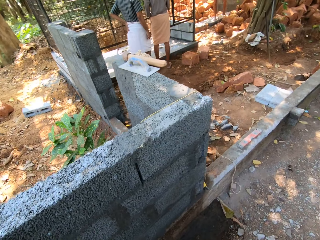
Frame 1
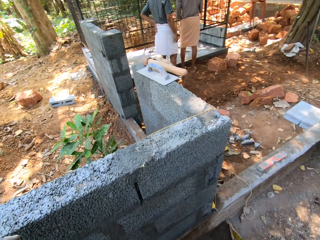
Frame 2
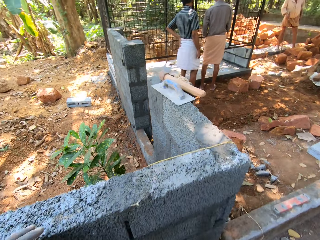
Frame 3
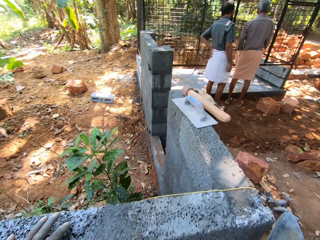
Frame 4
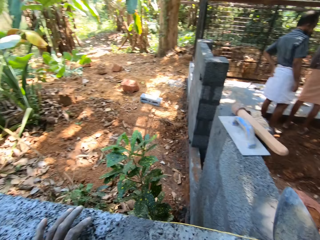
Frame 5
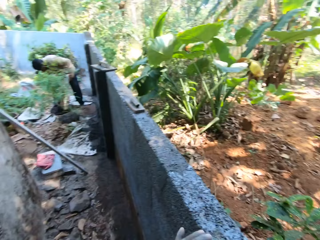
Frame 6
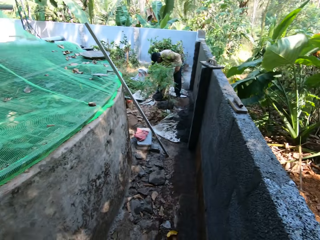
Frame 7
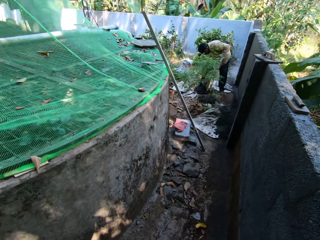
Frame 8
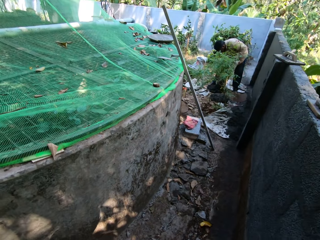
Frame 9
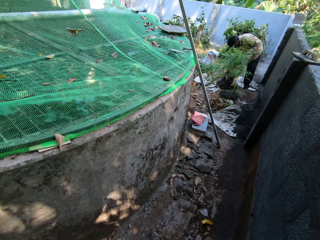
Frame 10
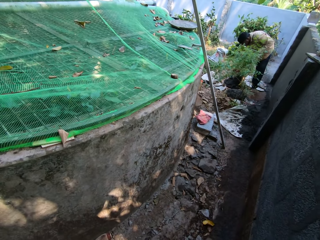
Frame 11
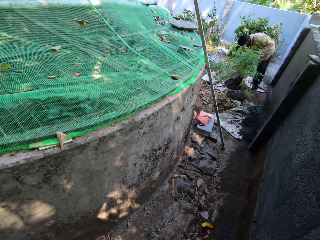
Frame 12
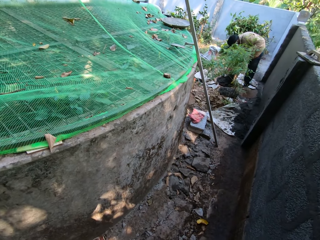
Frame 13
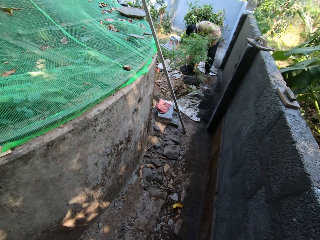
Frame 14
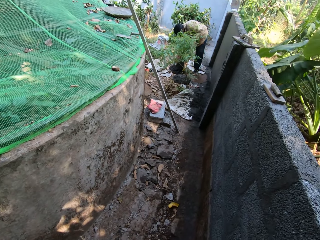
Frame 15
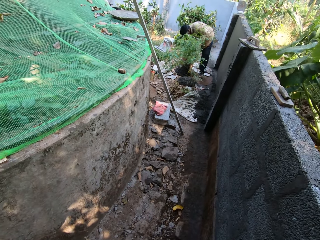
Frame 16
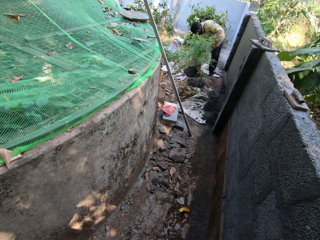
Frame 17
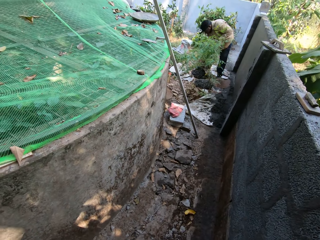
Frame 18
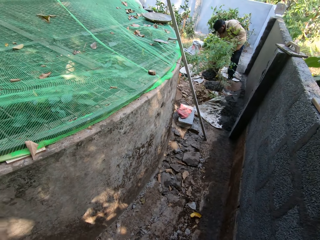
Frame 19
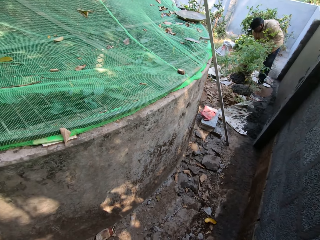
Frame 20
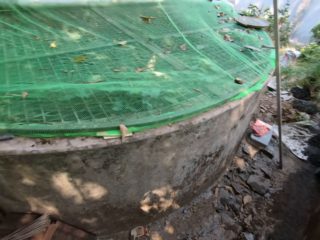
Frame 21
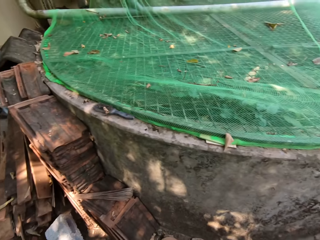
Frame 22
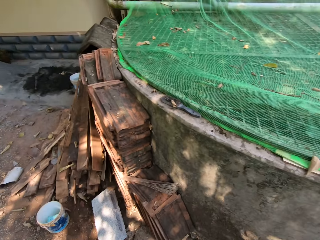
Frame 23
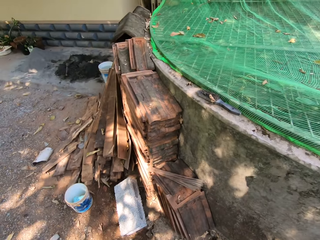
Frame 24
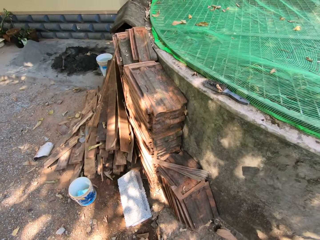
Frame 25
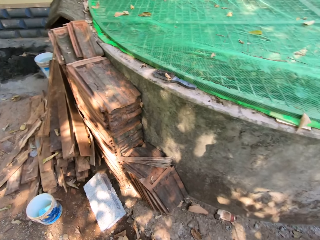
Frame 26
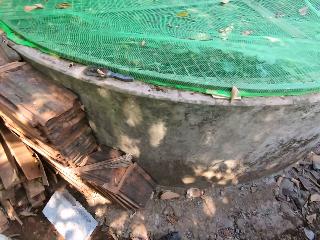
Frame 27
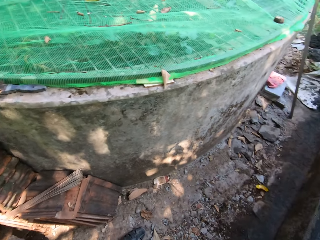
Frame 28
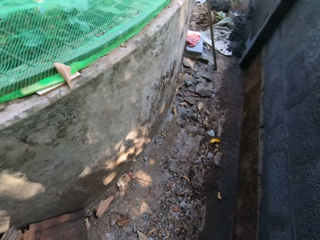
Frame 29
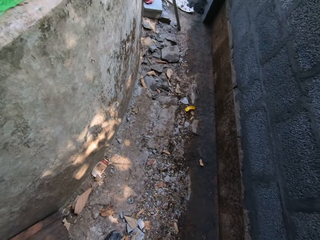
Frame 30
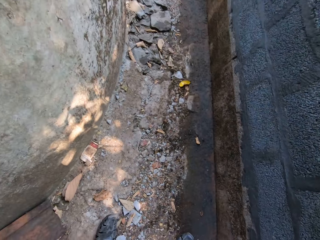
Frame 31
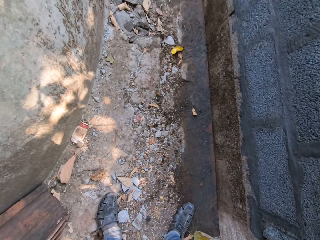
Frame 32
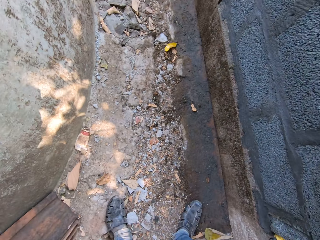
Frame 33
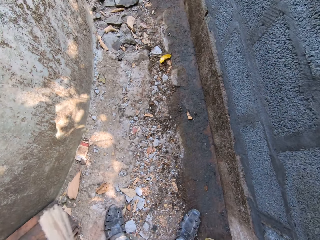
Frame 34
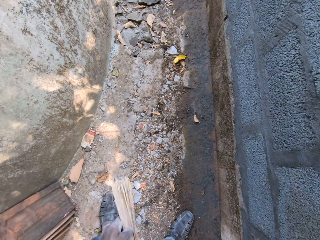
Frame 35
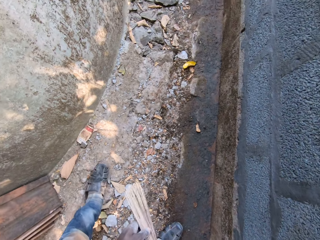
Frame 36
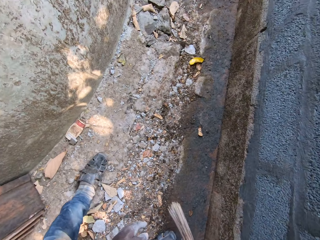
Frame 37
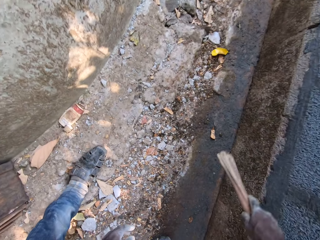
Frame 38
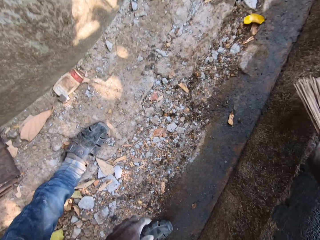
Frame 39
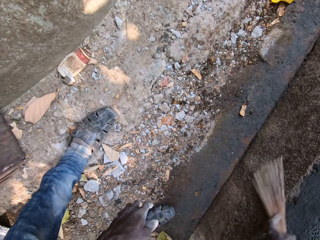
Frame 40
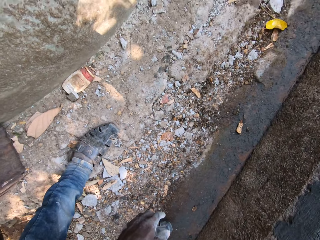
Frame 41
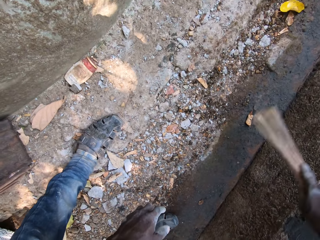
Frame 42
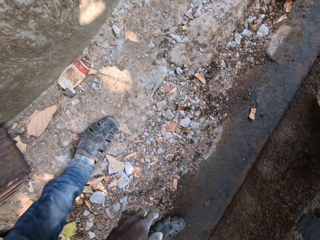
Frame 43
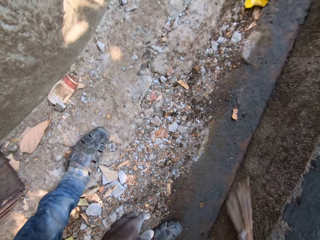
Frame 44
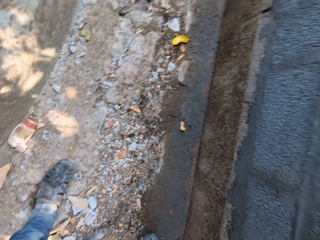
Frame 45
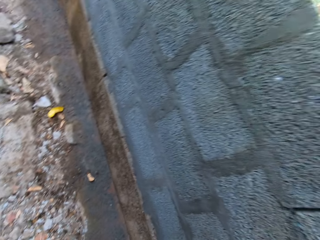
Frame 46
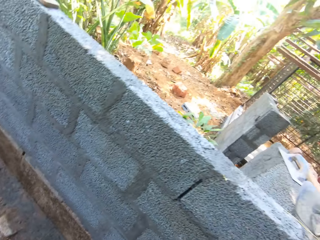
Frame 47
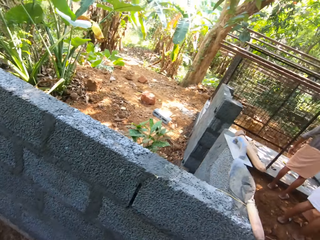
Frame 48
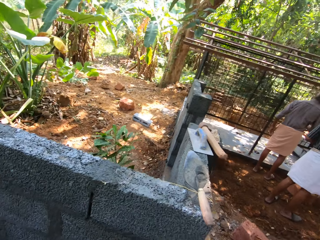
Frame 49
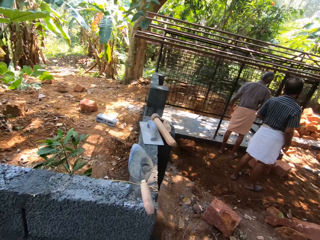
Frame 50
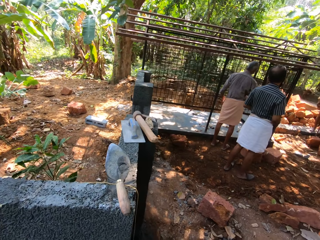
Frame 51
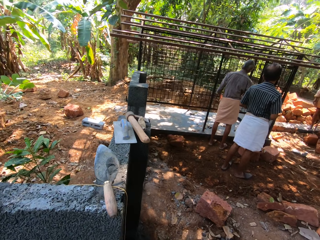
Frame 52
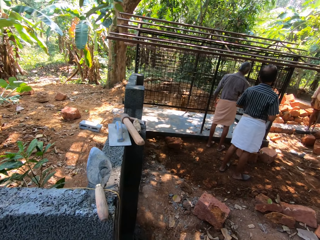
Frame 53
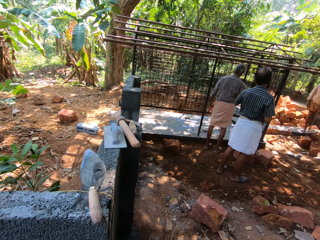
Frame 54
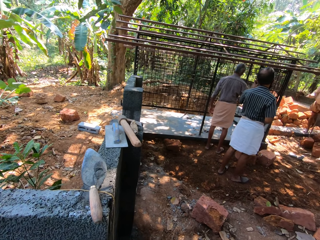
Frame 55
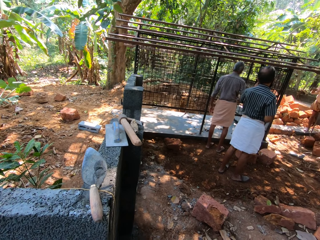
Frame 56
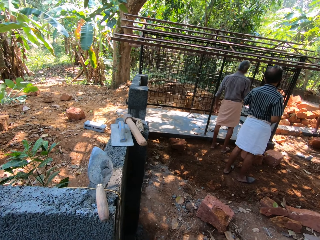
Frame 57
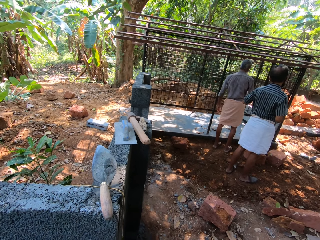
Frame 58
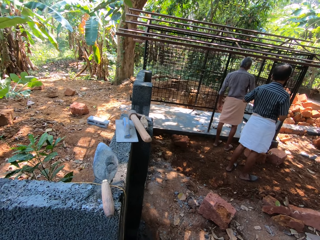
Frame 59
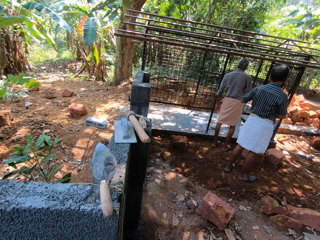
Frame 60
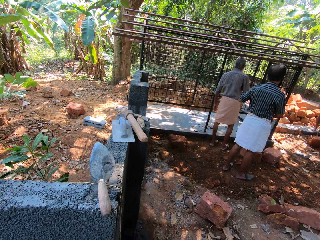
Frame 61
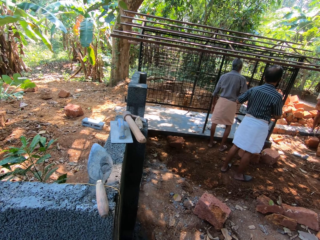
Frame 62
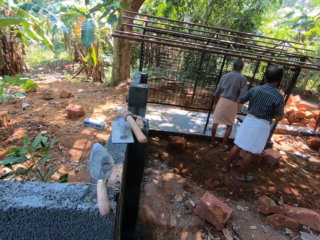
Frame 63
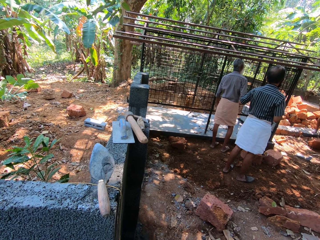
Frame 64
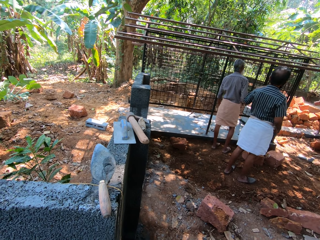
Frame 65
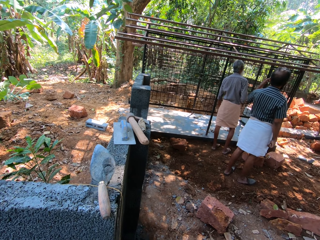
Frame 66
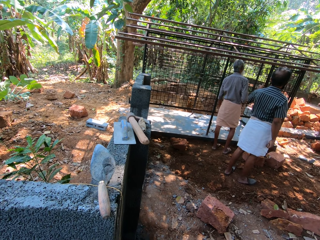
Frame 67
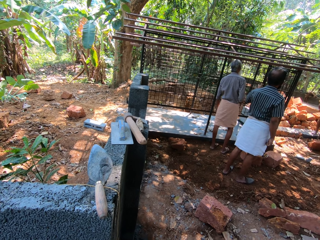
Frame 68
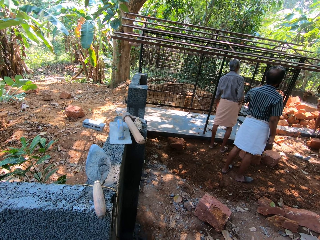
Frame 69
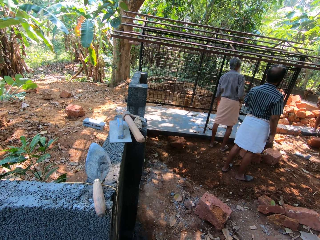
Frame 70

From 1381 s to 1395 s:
A man holds a stick in his right hand. Another man holds the sack on the ground with both hands. The camera wearer looks at the wall. He holds a broom in both hands. He dusts the wall with the broom in his right hand. He sweeps the floor. He interacts with another man and the first man. He looks around. Another man scrapes a cage with a knife in his right hand.

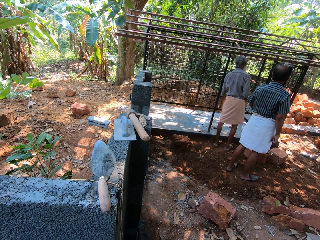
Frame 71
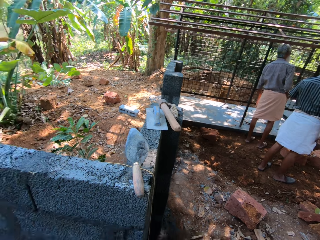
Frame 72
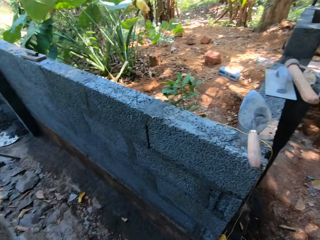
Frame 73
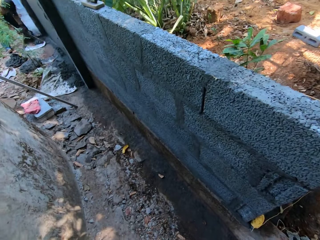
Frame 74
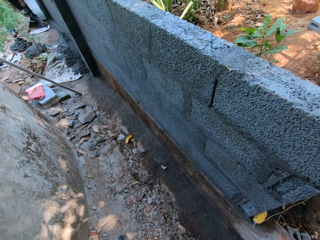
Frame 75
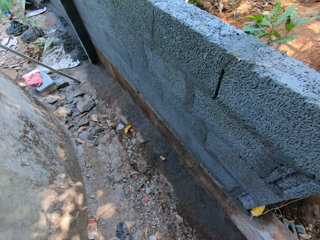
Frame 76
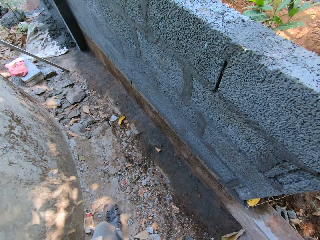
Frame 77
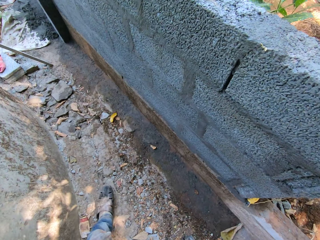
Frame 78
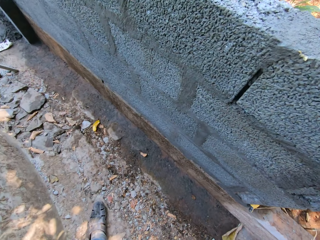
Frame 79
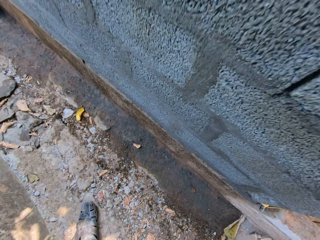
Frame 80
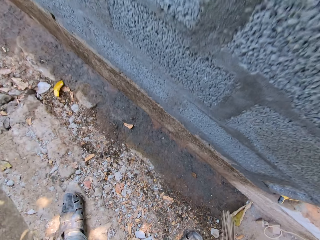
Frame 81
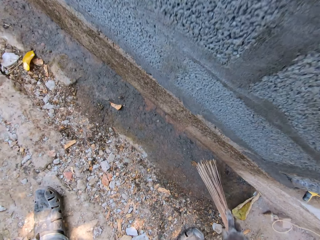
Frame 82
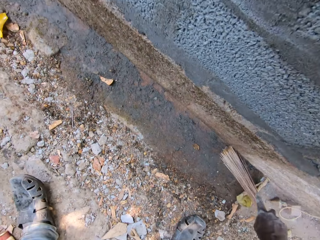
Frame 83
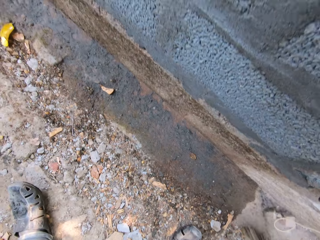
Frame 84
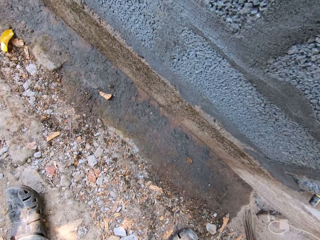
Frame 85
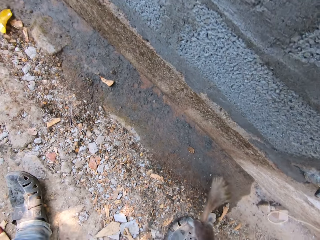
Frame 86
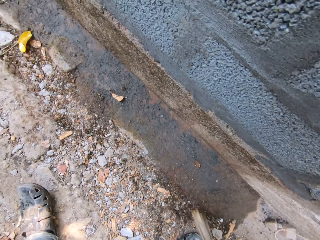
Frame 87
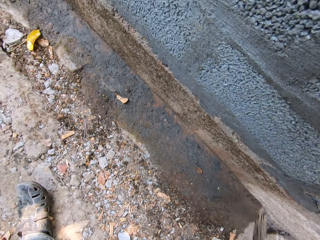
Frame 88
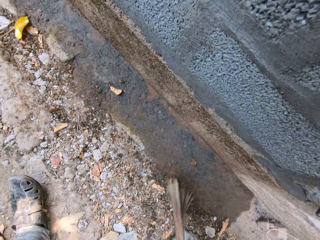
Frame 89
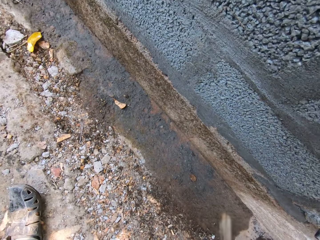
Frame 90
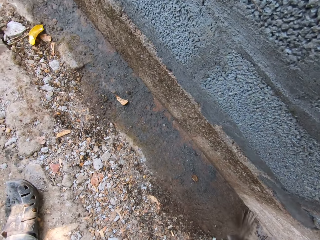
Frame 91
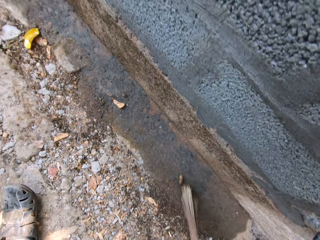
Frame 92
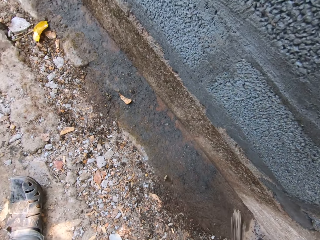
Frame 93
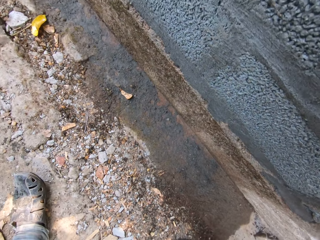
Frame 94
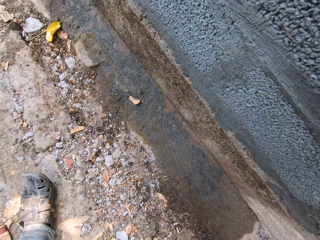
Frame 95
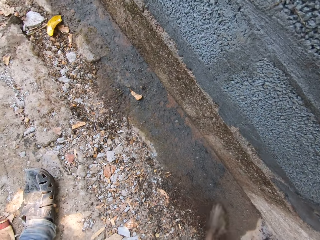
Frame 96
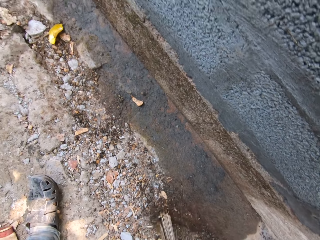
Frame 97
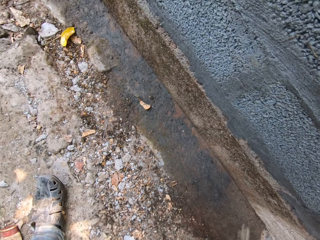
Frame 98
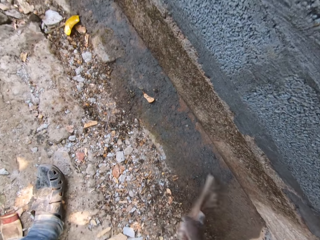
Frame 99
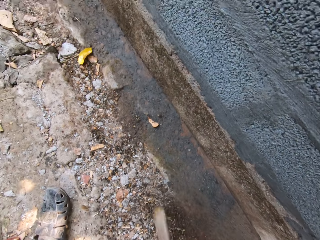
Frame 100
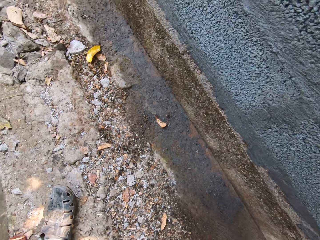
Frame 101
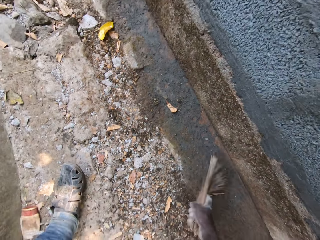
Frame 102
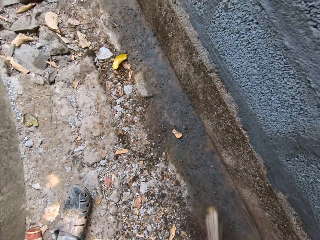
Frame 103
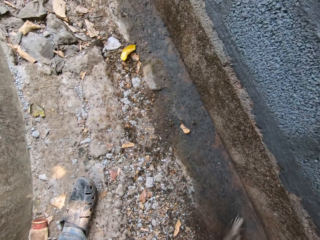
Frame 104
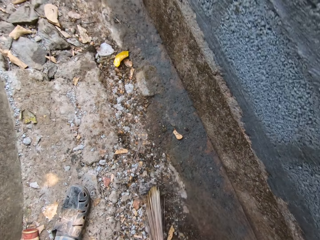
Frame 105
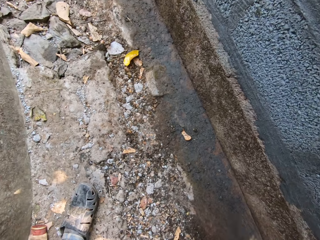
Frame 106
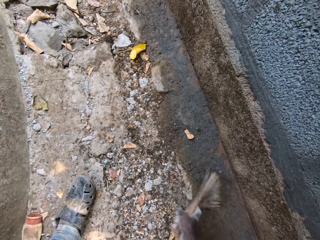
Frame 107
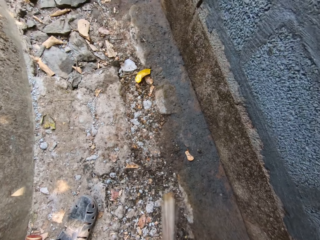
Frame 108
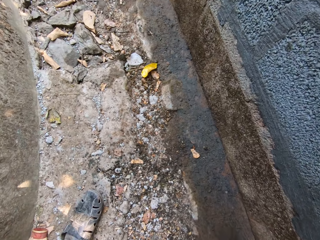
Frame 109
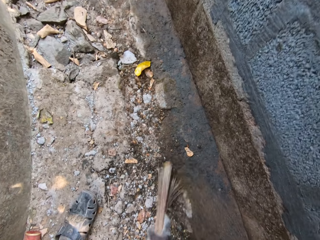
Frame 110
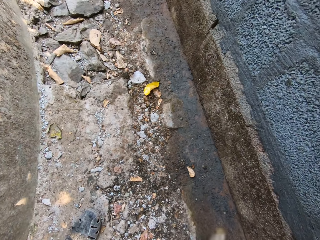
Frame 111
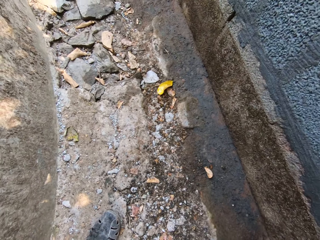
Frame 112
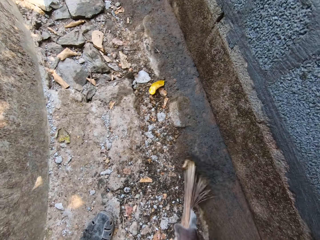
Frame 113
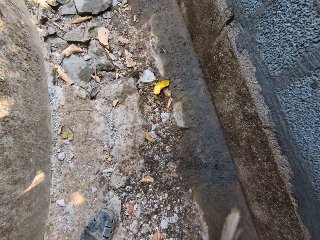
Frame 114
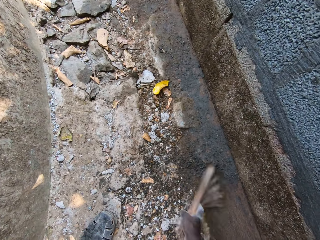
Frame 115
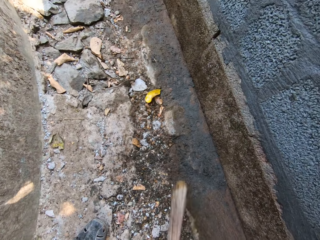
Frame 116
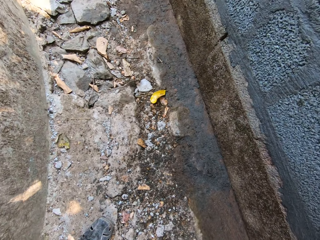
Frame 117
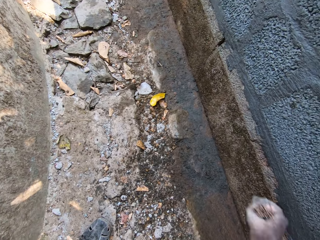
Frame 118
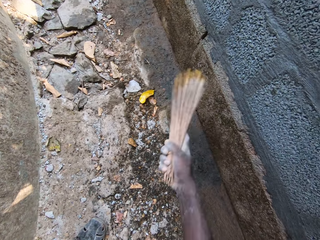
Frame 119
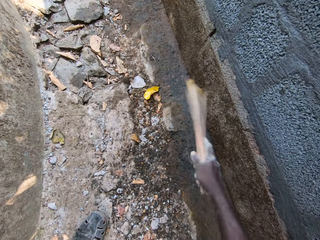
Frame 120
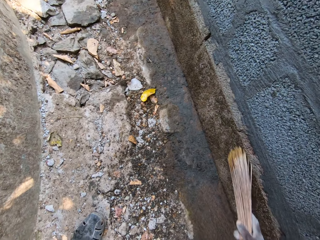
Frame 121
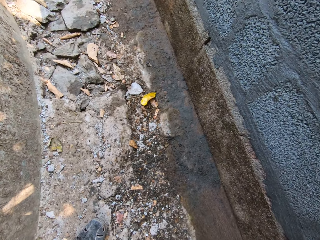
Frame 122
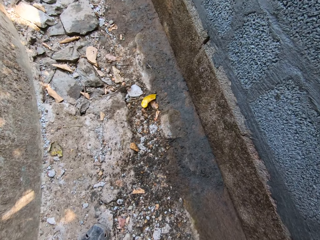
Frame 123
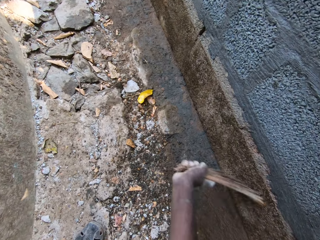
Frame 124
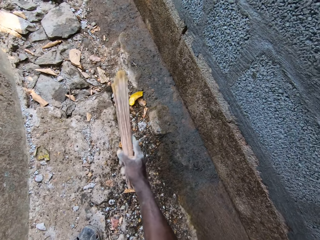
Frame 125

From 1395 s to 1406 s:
The camera wearer sweeps the ground with the broom in his right hand. He dusts the wall with the broom in his right hand.
